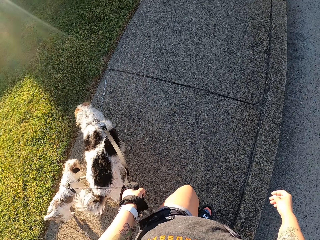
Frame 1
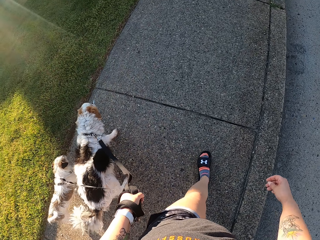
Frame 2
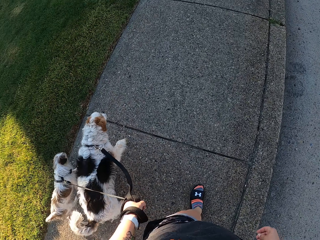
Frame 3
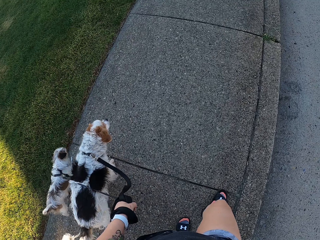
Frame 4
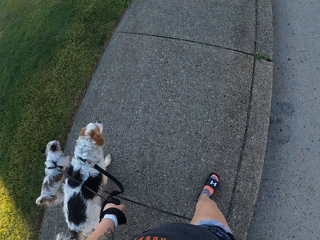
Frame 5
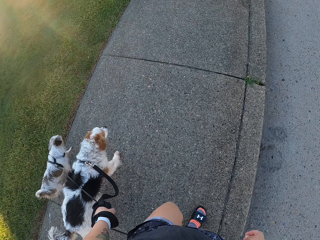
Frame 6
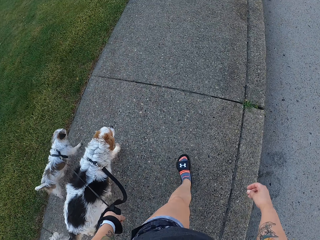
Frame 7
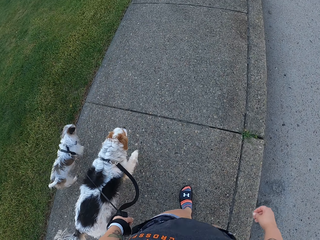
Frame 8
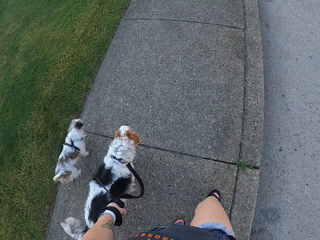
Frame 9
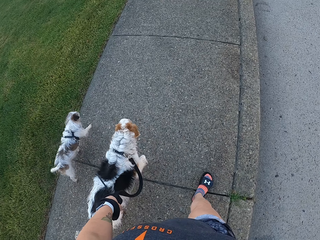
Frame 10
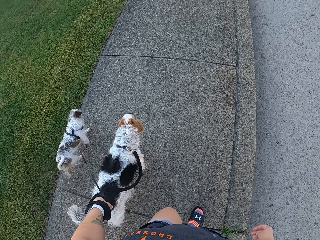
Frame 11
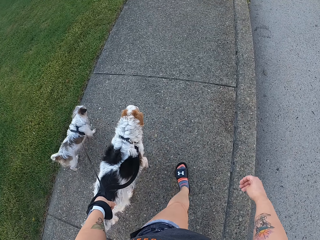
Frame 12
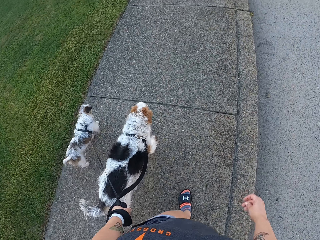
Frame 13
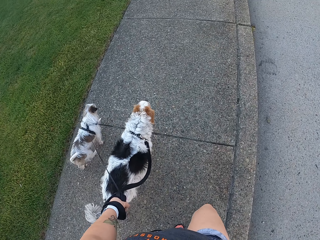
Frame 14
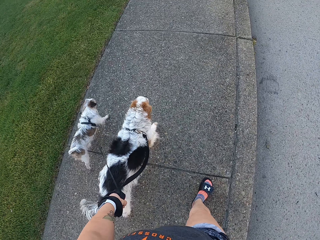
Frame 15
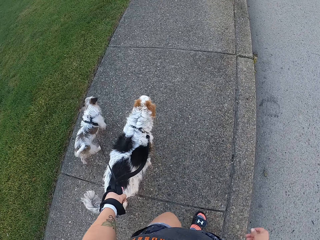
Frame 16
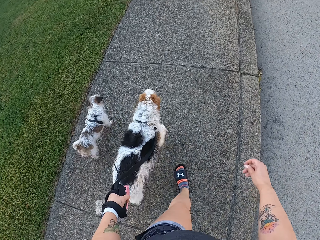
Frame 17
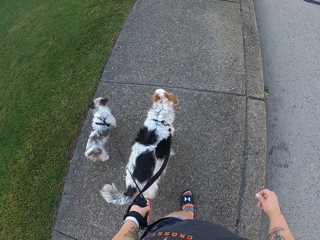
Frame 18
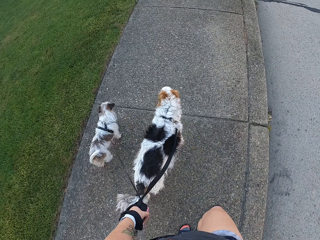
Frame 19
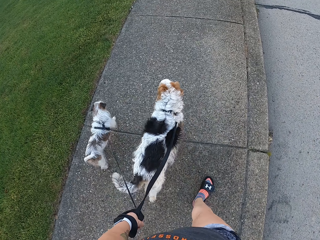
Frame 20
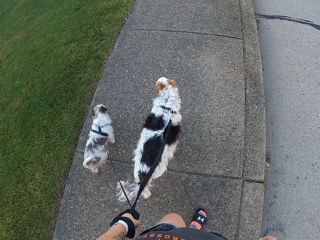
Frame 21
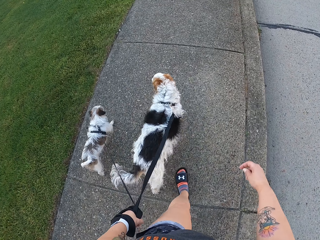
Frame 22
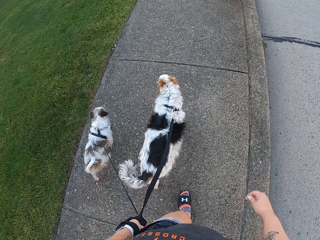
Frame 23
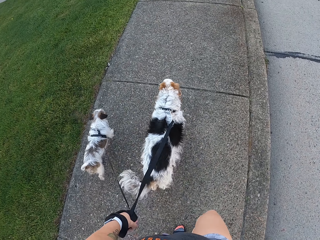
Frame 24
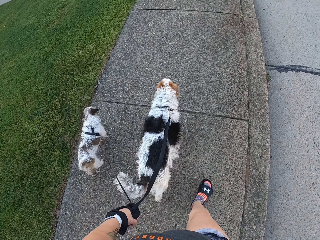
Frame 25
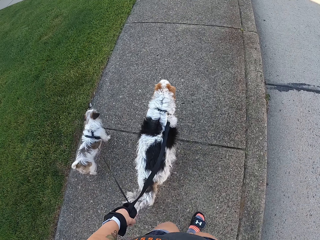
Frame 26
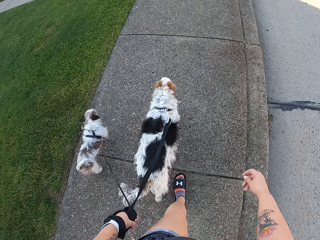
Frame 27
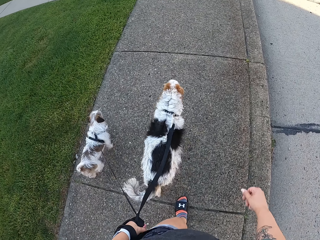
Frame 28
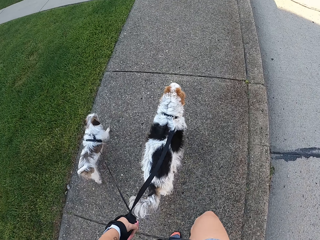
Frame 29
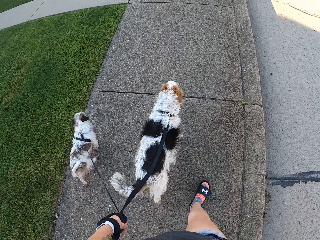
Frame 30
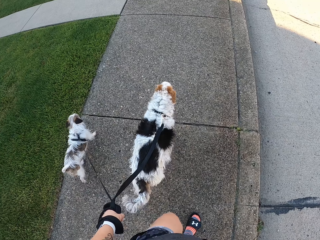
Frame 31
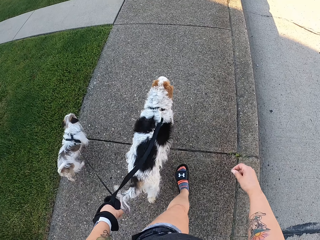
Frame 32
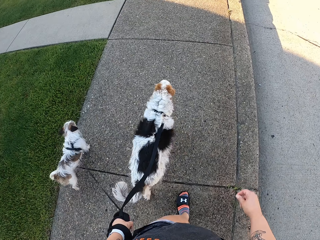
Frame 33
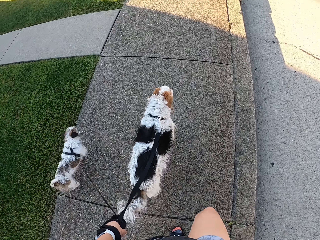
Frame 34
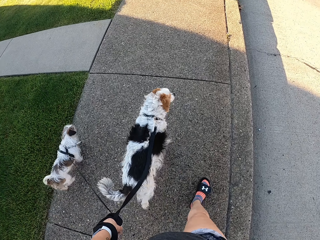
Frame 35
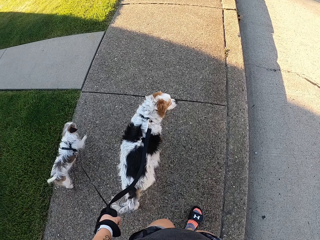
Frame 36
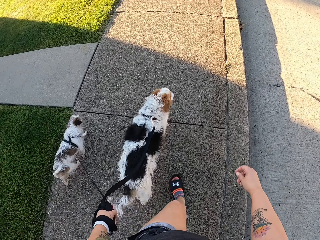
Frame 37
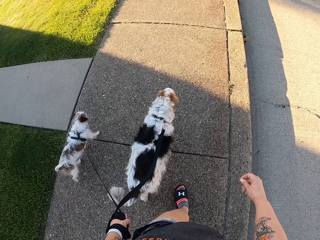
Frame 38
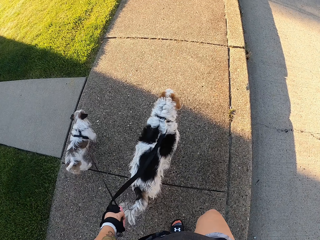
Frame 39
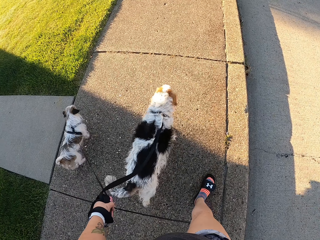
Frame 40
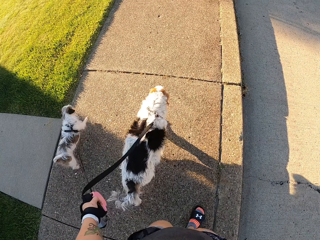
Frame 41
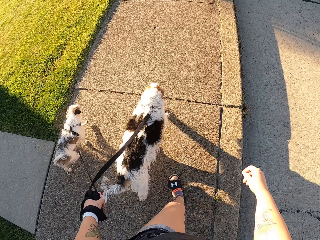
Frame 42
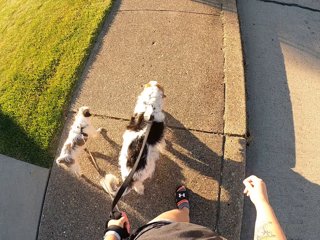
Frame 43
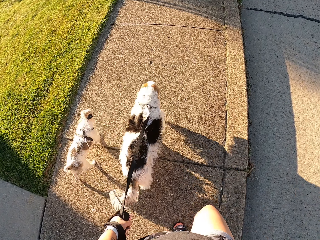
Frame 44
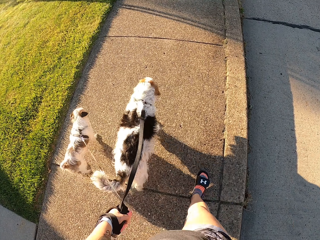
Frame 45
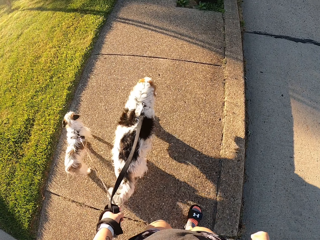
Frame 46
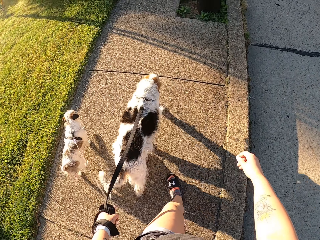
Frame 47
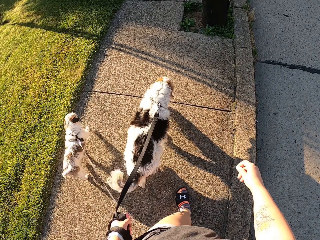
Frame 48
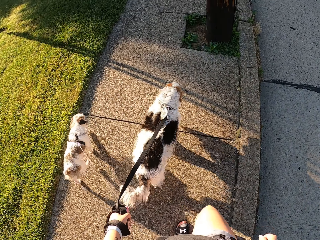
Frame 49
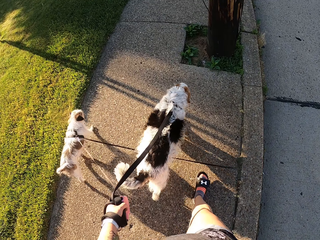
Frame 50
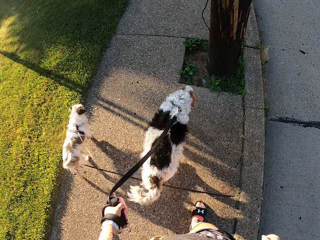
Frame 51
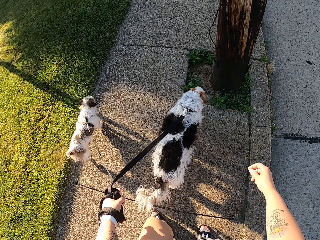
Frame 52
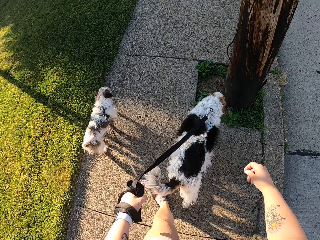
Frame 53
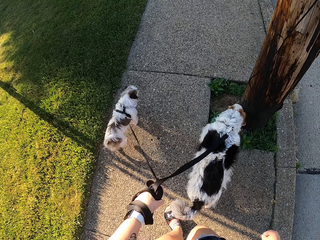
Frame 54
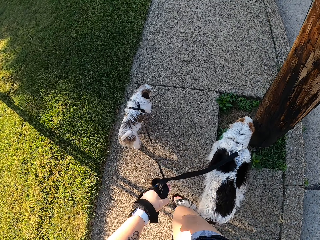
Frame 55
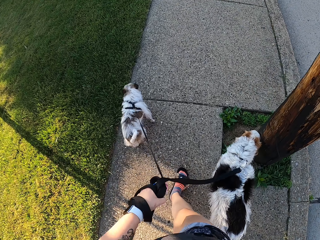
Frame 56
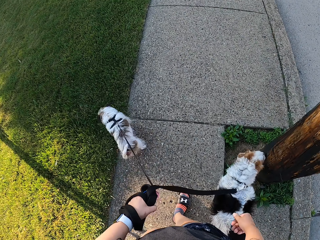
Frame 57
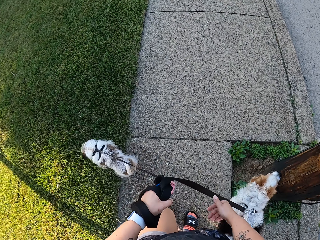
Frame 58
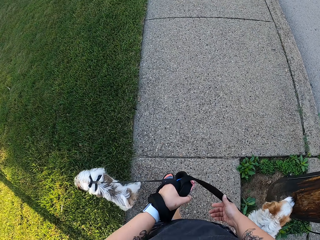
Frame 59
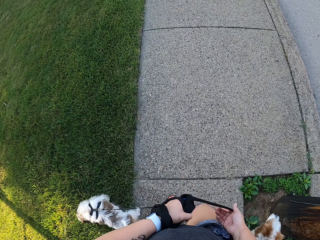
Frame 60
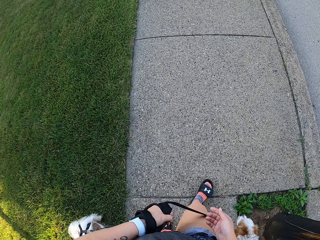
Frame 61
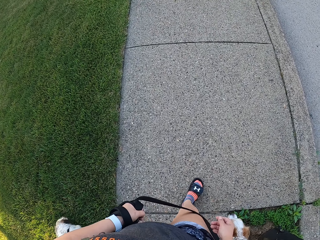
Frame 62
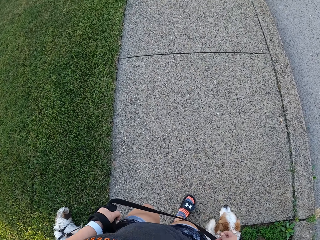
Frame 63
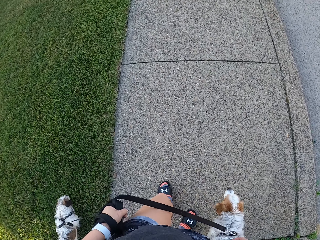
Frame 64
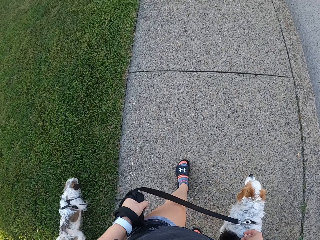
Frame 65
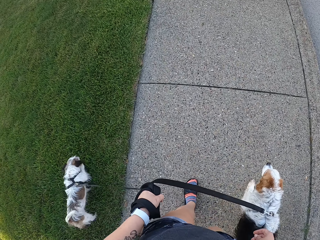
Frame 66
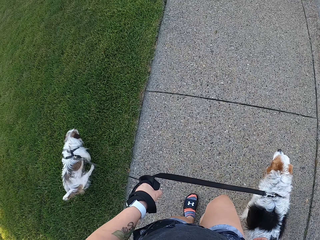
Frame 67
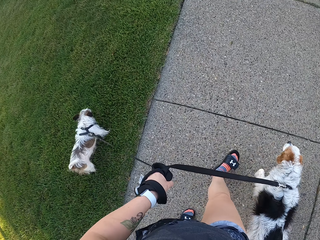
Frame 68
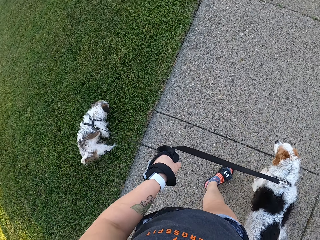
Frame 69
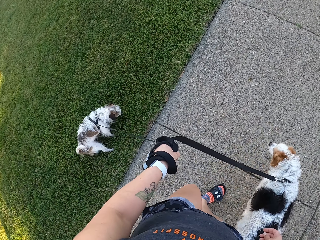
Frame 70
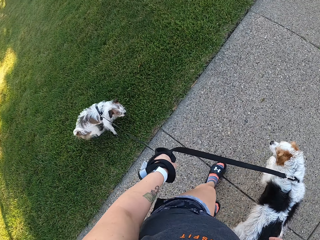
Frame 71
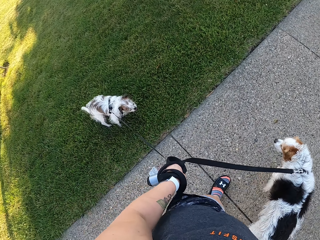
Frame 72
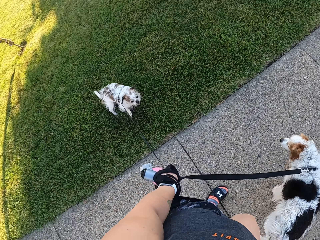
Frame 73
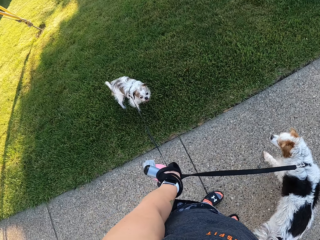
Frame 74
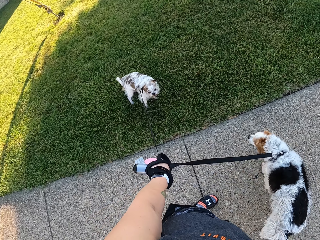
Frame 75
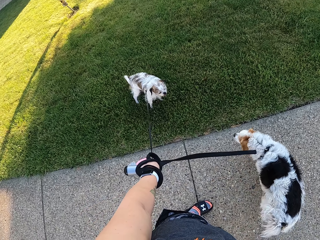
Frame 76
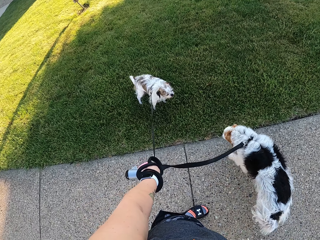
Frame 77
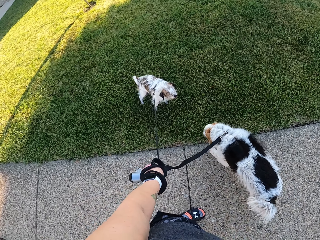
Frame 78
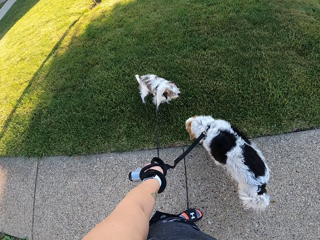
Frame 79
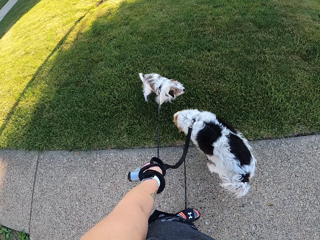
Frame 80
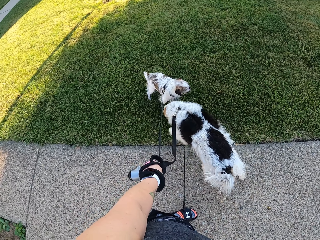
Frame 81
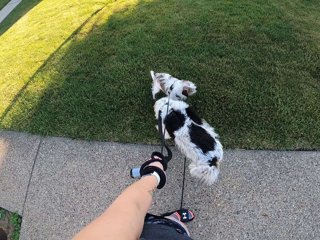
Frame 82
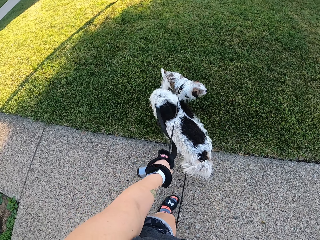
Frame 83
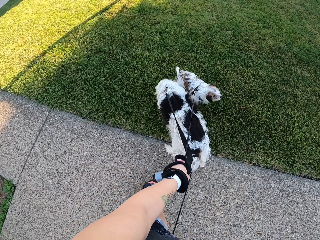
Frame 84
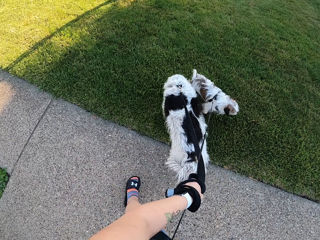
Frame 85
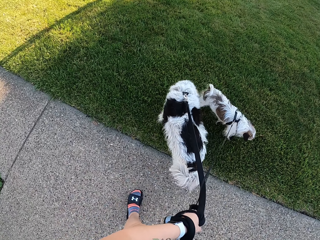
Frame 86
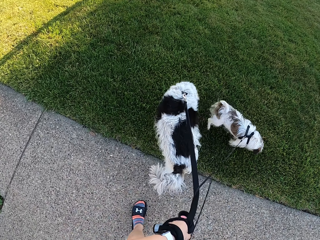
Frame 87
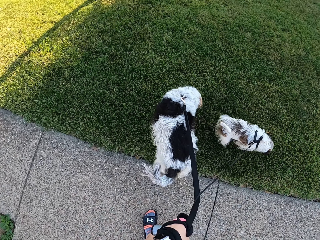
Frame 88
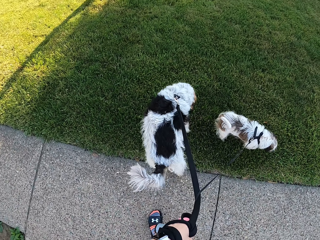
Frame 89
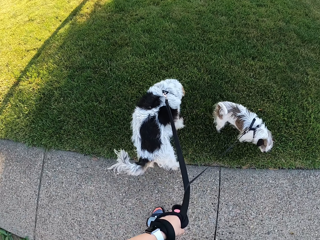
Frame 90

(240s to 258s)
A dog sniffs a lawn. Another dog sniffs a pole. The camera wearer touches the dog leash. They walk the dogs on the sidewalk. They stand on the sidewalk. The other dog sniffs the lawn. The camera wearer walks the dogs on the sidewalk. They stand on the sidewalk.

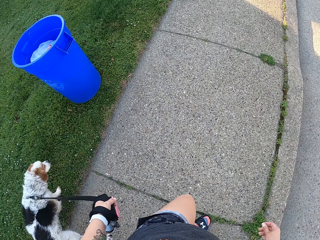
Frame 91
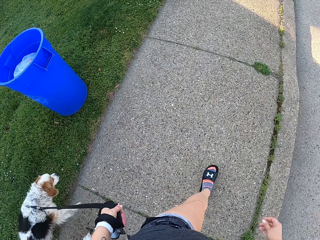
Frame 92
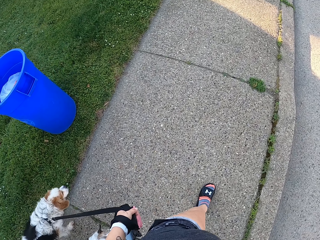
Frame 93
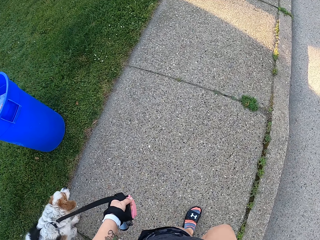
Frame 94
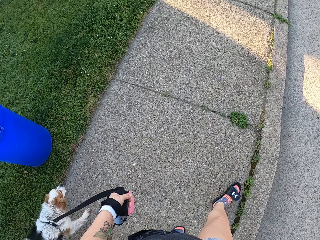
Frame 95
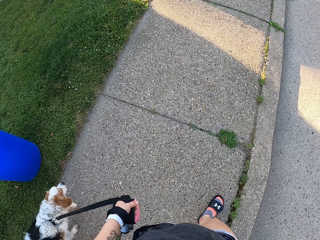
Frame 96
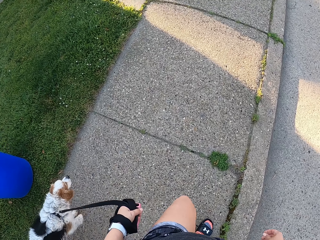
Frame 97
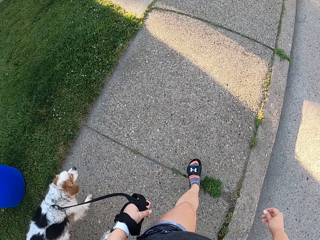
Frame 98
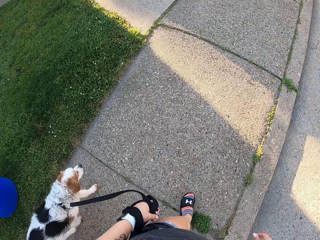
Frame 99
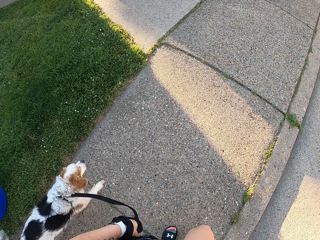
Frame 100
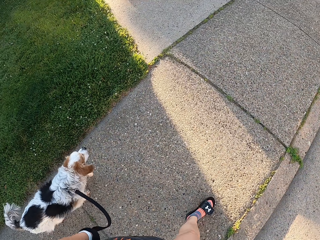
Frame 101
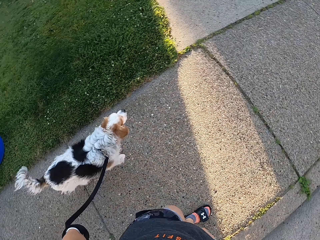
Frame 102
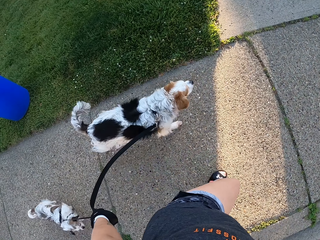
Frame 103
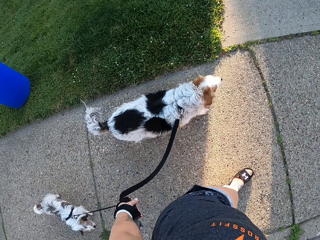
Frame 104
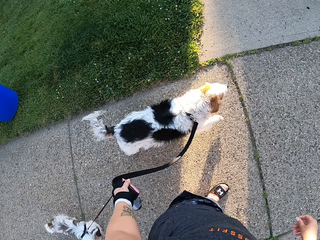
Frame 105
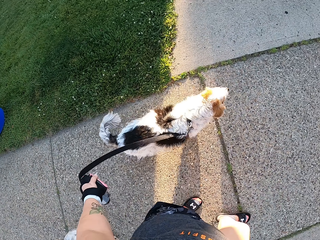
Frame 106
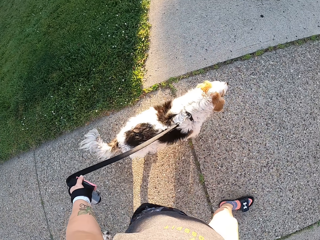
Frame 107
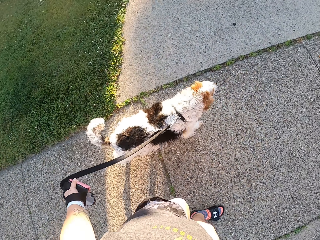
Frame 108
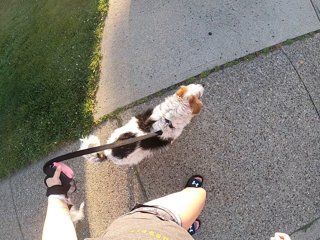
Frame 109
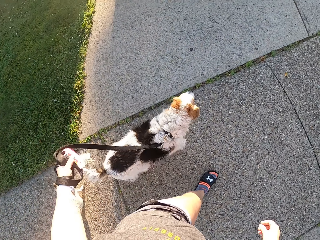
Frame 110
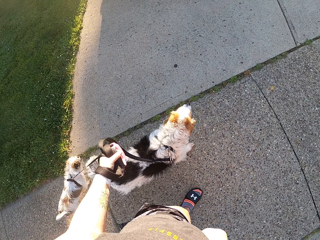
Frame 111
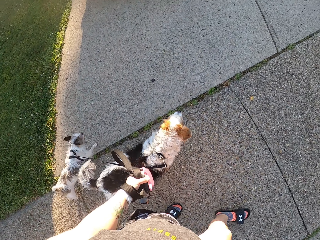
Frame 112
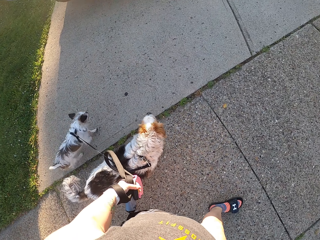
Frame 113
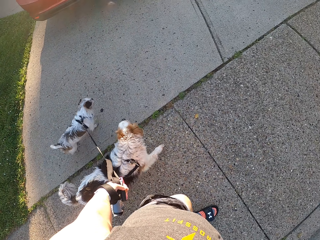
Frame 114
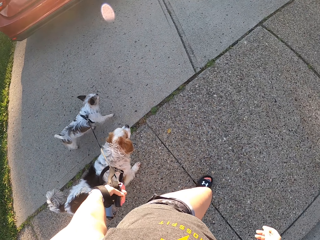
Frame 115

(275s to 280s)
The camera wearer walks the dogs. She rolls the dog leash on her hand.
